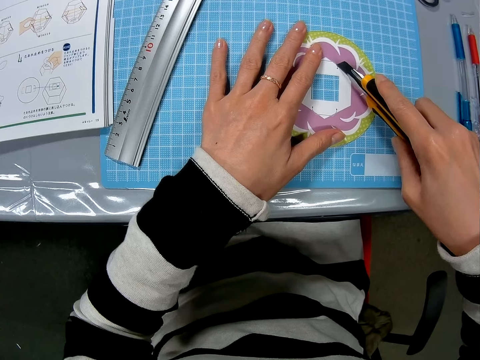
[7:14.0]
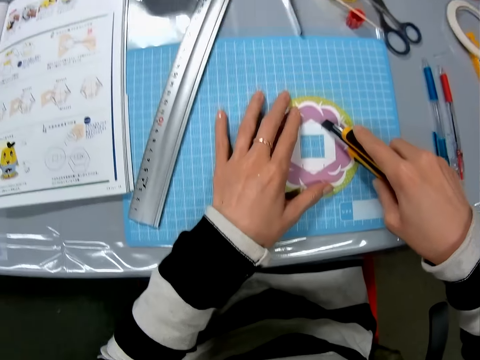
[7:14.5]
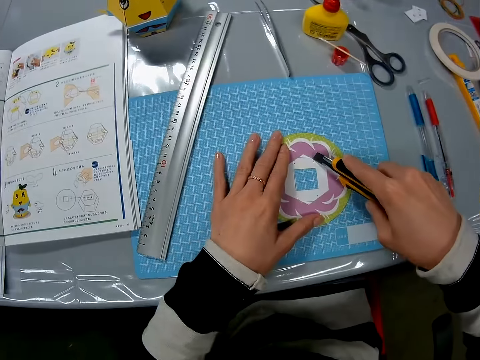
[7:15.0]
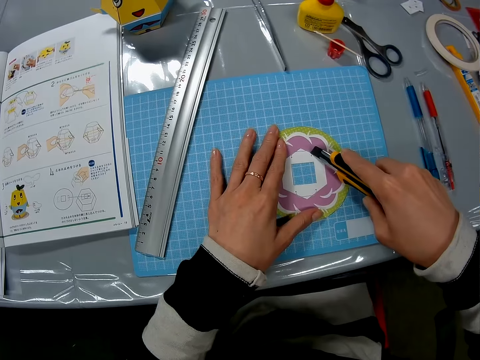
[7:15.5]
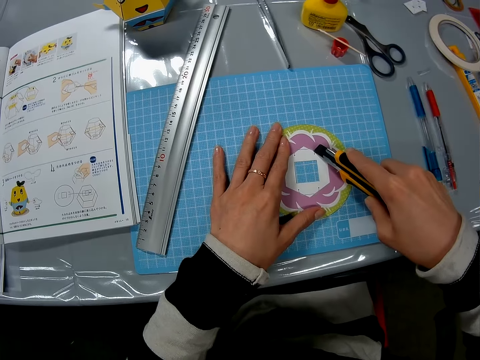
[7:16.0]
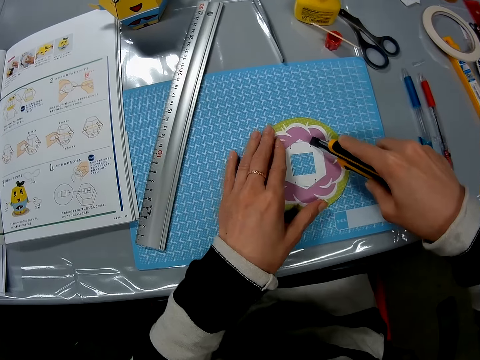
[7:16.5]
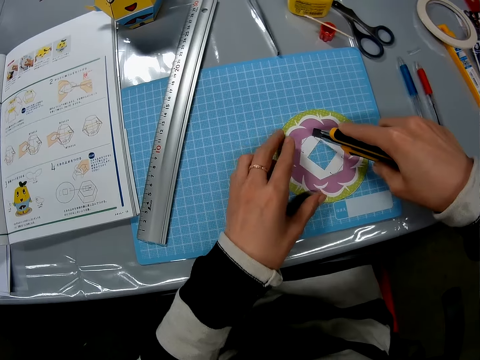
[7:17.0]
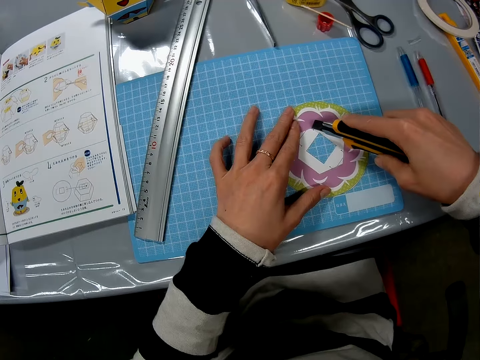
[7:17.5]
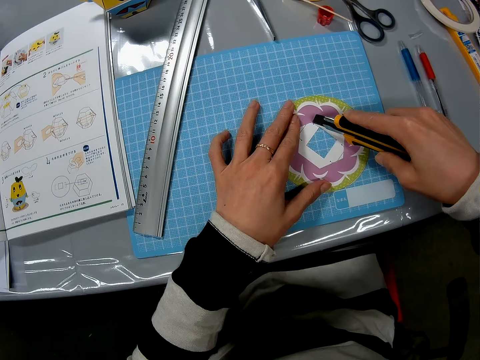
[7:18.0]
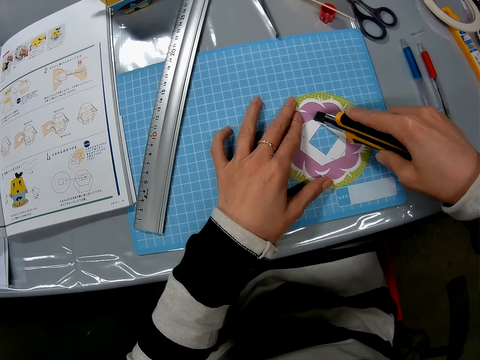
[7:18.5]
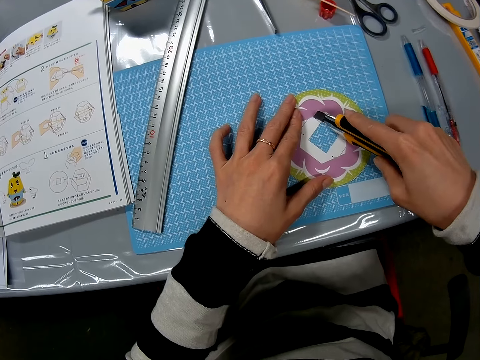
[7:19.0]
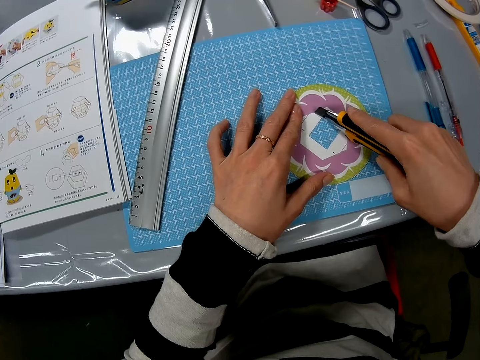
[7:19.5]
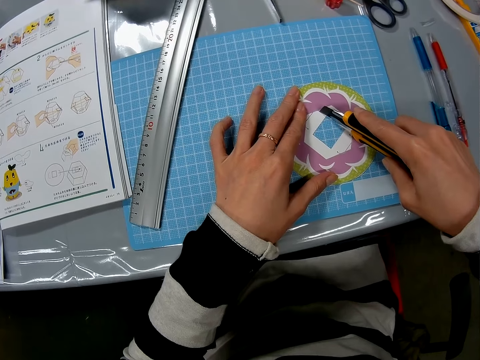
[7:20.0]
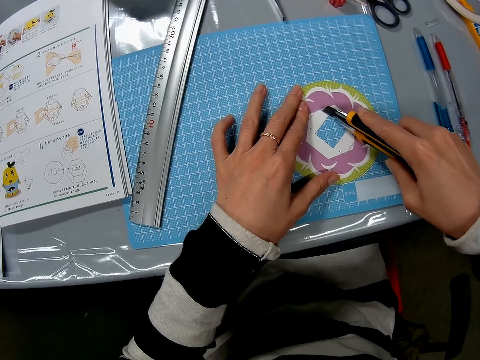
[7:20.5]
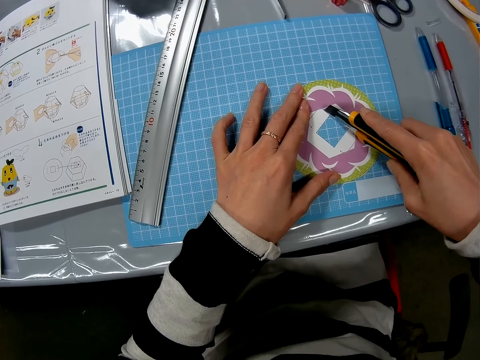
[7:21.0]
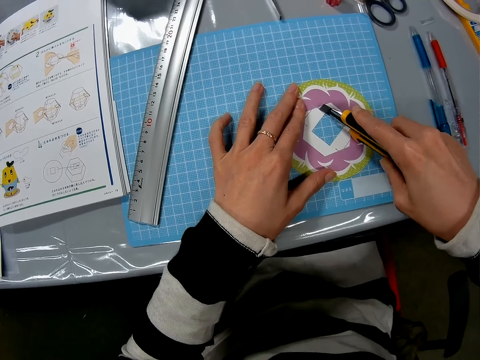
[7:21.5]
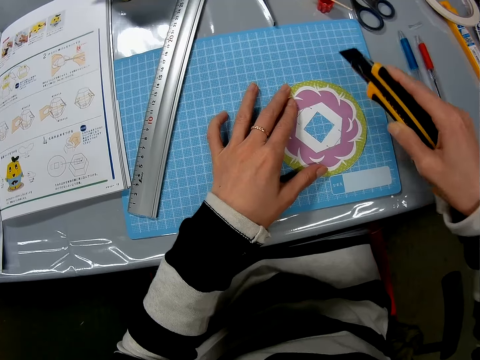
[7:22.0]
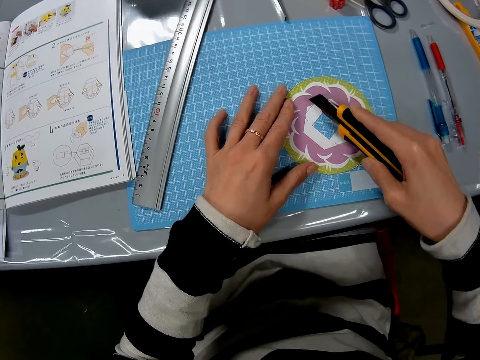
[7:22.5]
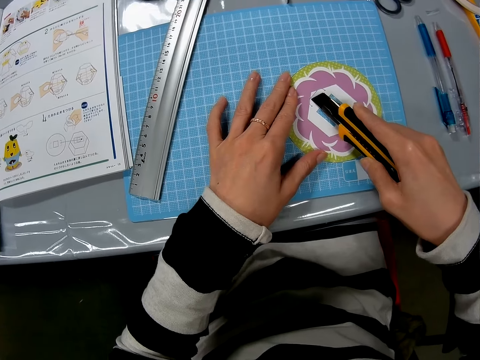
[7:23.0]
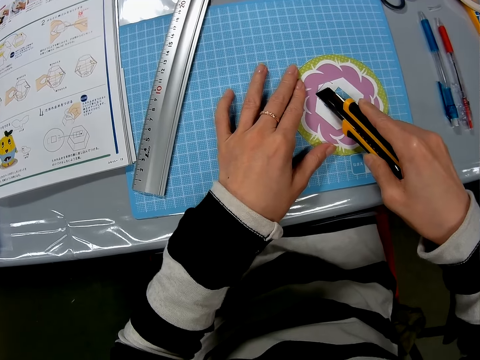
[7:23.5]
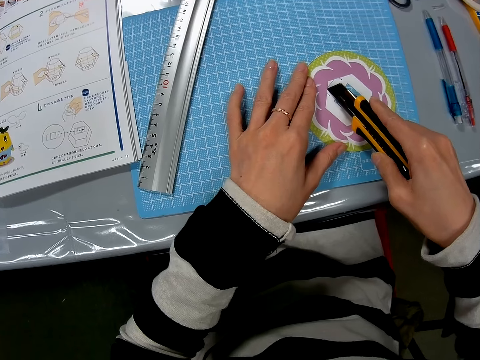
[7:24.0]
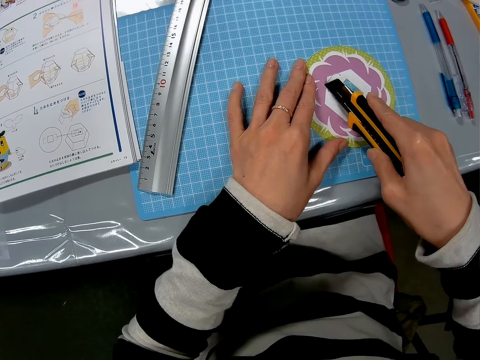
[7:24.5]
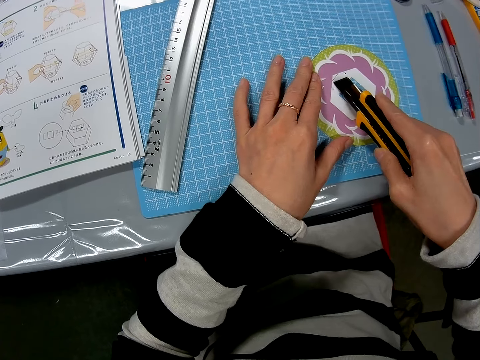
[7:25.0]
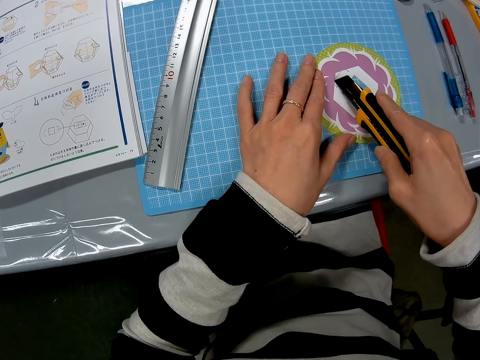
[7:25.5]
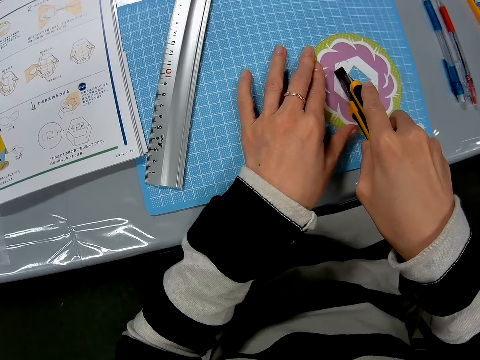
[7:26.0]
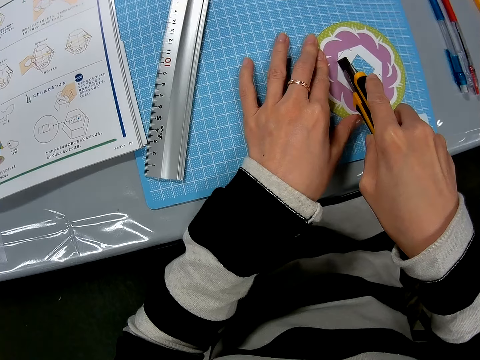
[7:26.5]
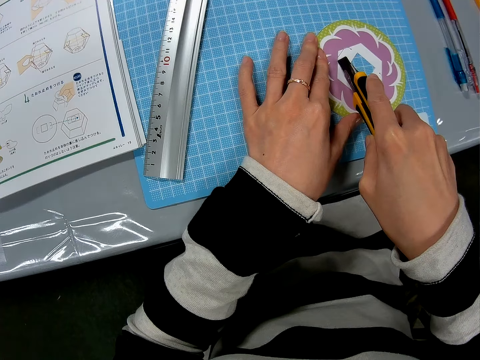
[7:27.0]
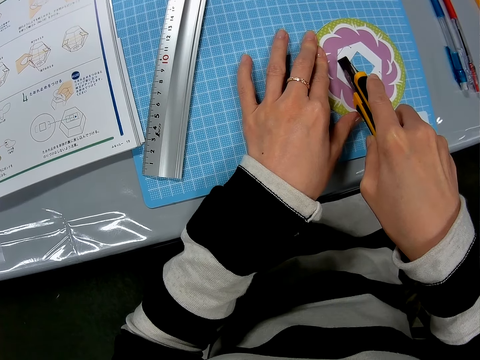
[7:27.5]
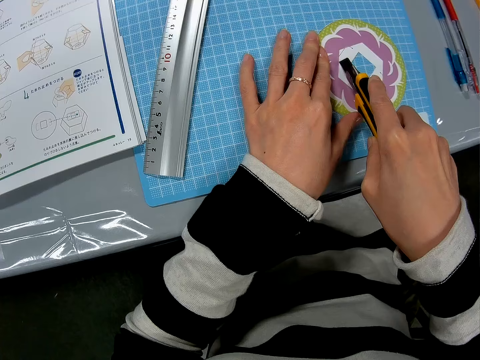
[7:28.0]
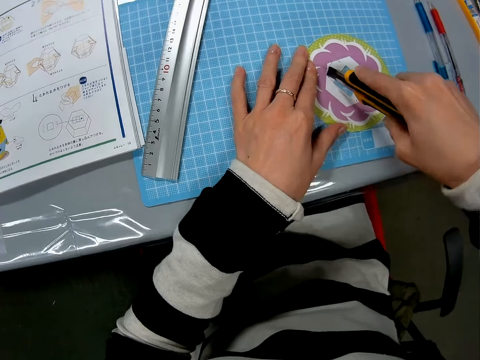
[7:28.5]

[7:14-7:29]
The camera wearer turns the art piece. They cut the art piece with a craft knife.

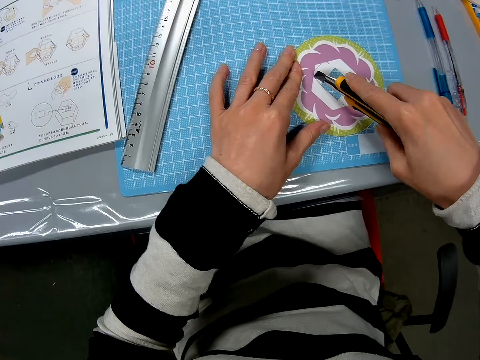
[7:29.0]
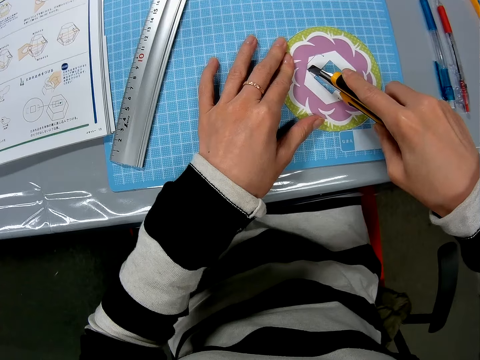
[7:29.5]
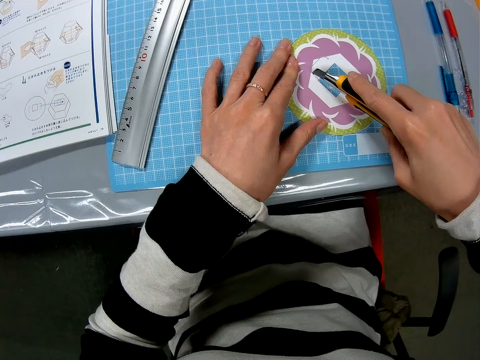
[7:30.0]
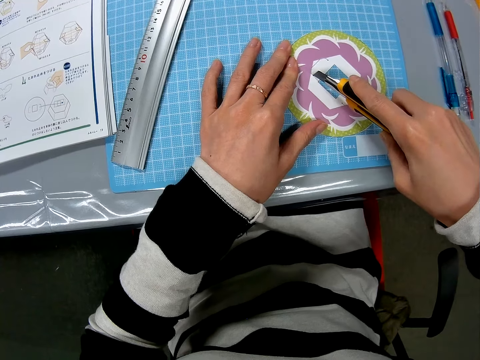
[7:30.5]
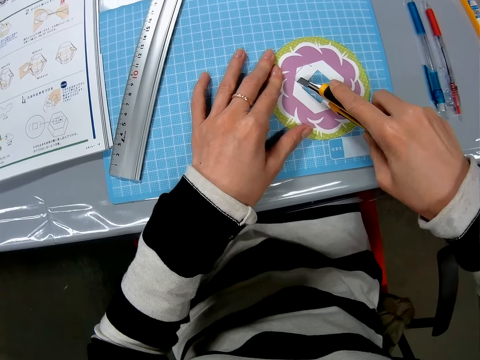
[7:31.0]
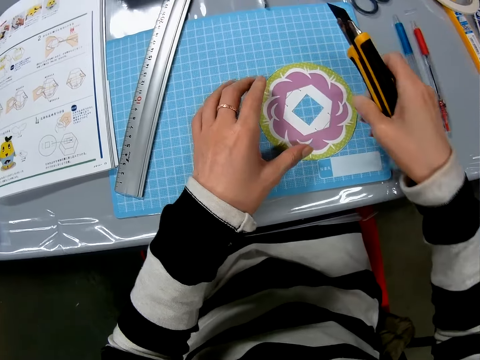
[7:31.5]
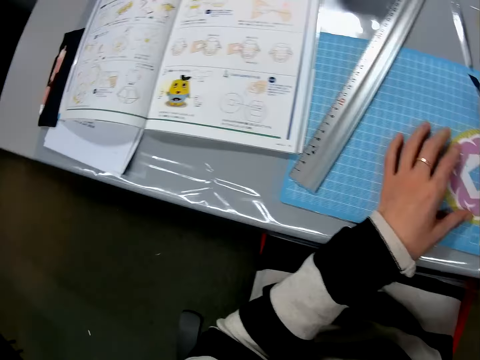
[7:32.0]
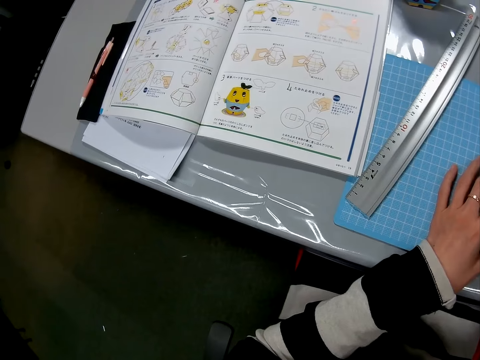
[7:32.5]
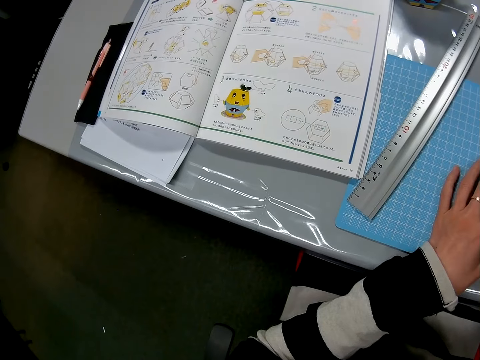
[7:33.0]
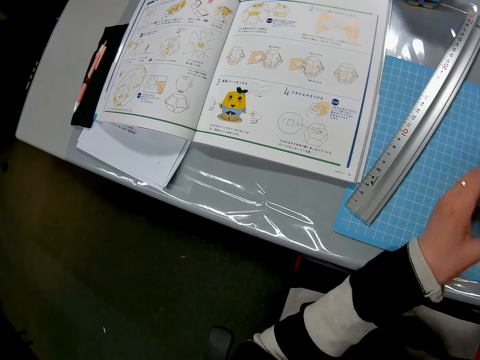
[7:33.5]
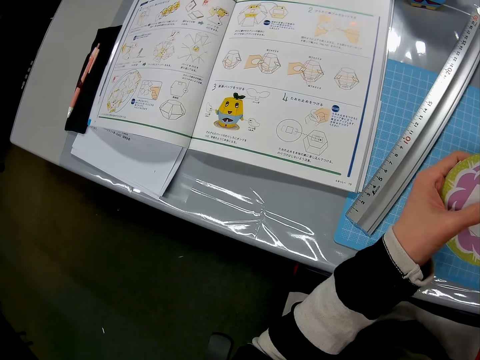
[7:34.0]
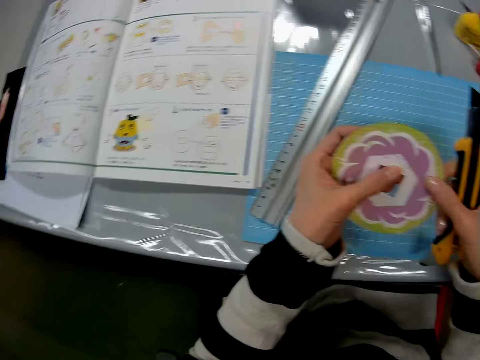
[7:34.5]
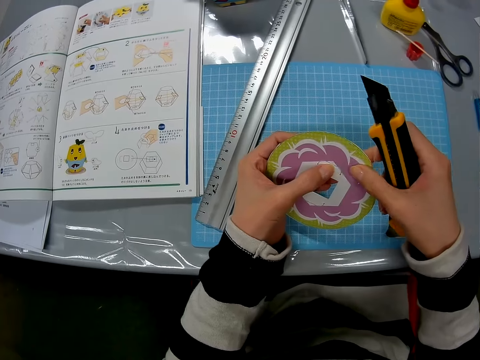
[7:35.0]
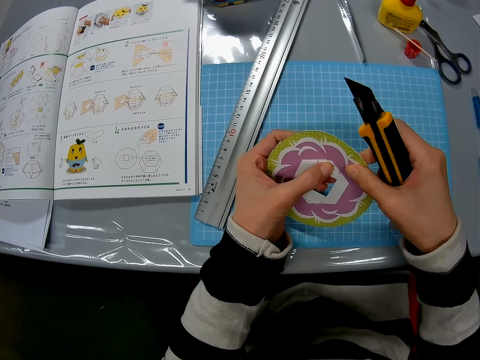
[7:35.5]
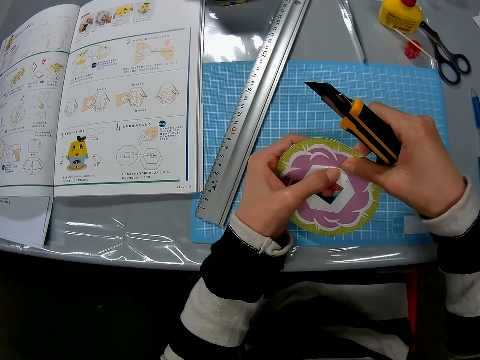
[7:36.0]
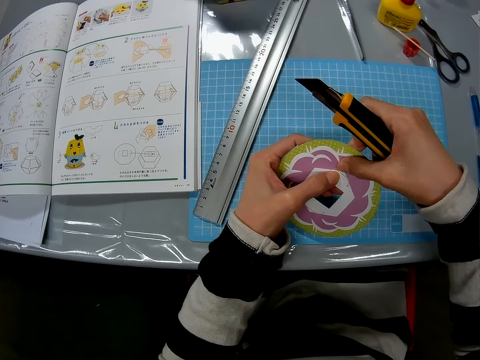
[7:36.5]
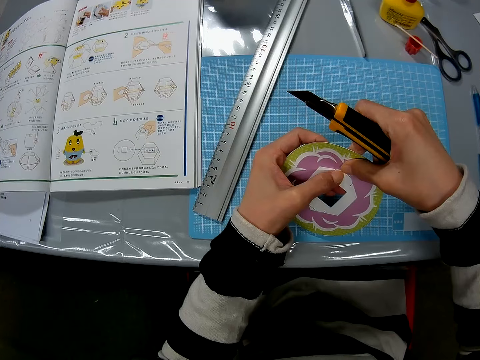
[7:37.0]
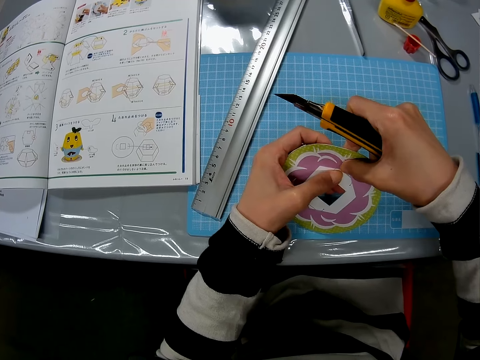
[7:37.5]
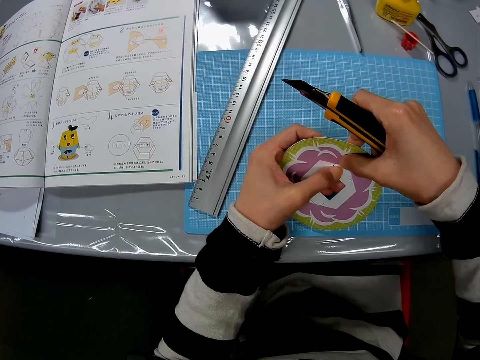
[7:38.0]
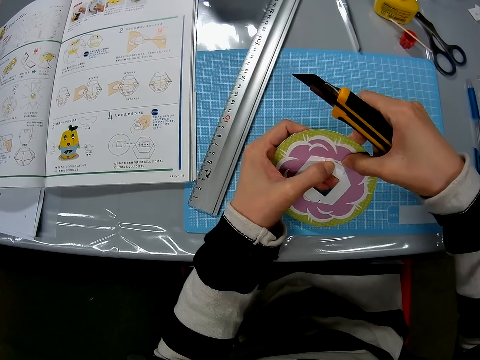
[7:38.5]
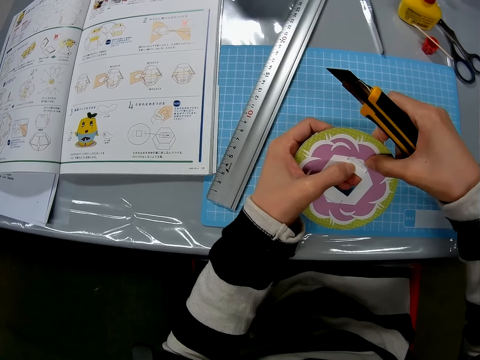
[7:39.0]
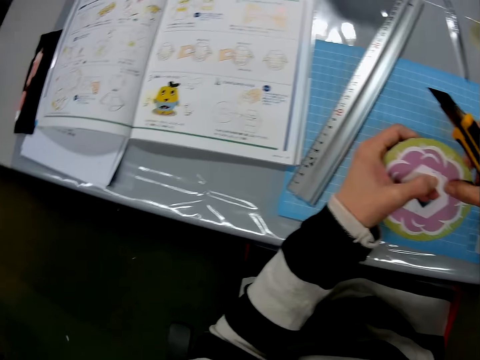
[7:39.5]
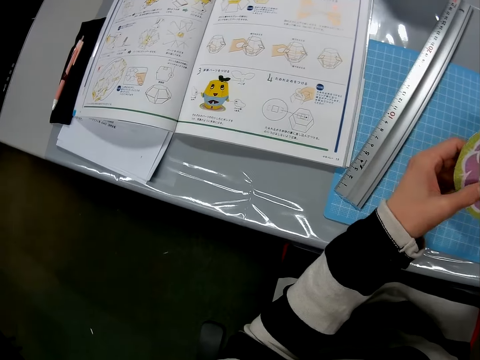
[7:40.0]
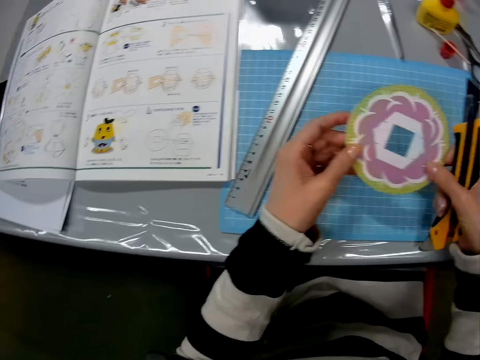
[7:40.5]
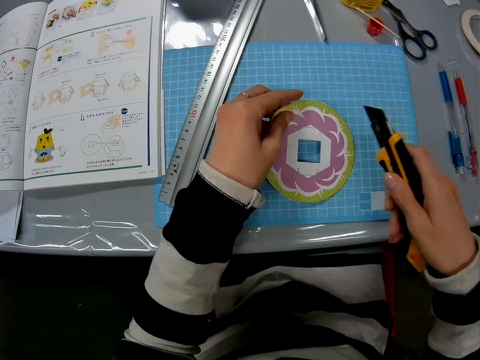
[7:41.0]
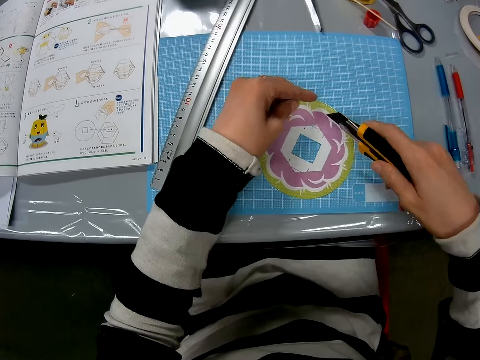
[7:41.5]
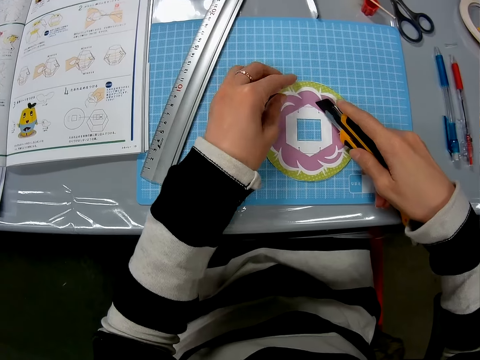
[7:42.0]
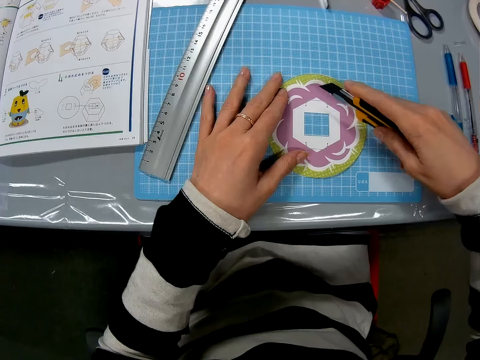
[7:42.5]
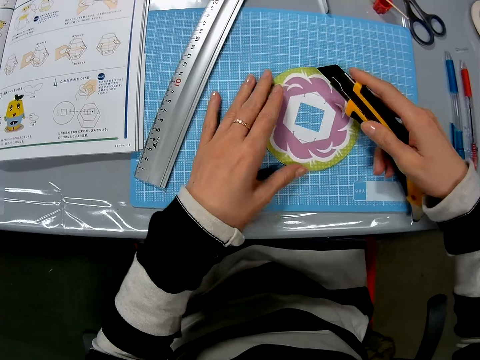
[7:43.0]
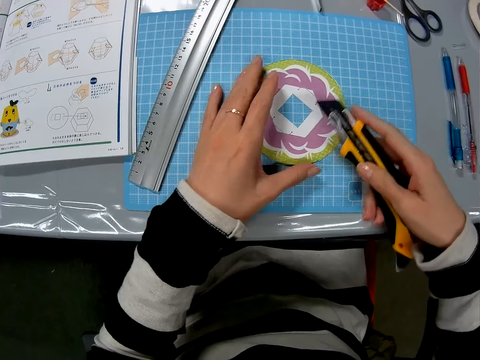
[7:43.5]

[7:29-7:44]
The camera wearer picks up the art piece or flat carton. They hold the art piece. They bend the flat carton. They remove the art piece. They turn the art piece. They put the art piece on the table. They turn the art piece on the table. They continue to cut the flat carton.
